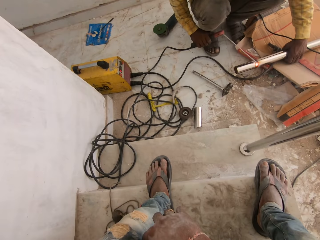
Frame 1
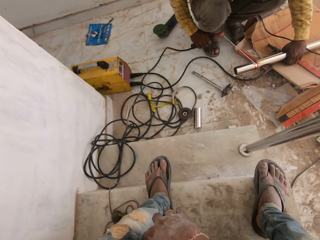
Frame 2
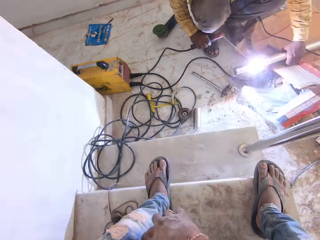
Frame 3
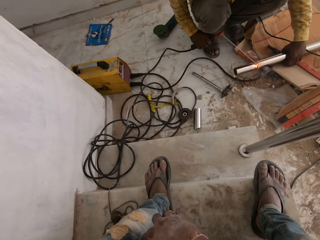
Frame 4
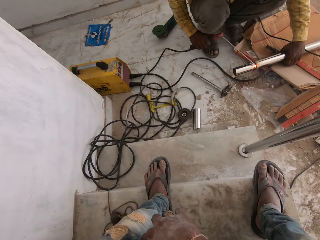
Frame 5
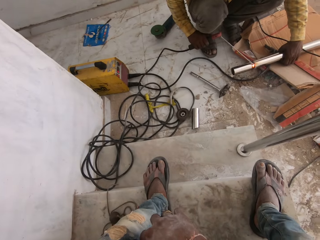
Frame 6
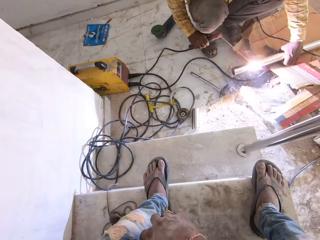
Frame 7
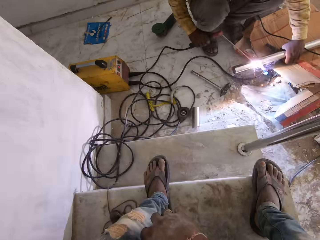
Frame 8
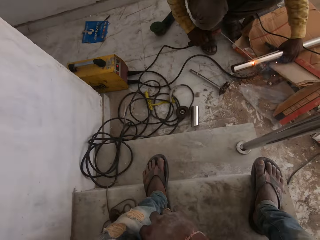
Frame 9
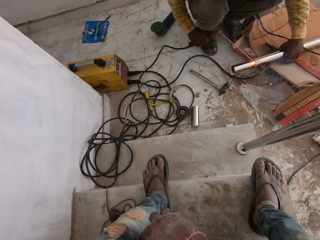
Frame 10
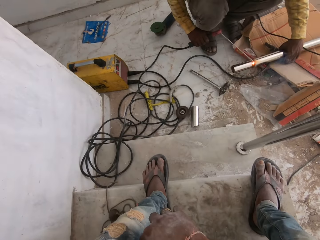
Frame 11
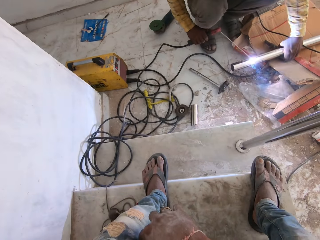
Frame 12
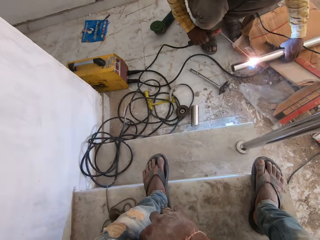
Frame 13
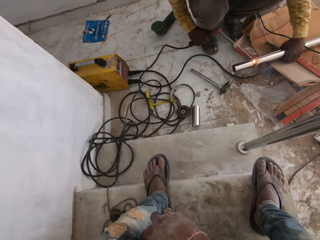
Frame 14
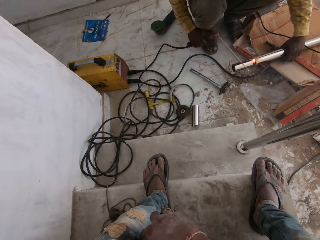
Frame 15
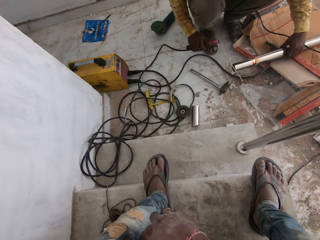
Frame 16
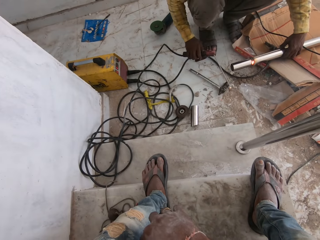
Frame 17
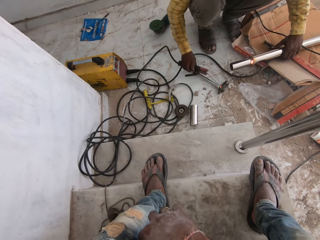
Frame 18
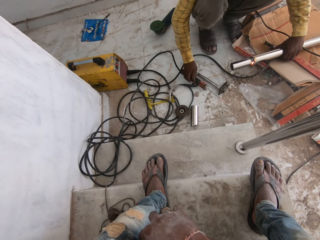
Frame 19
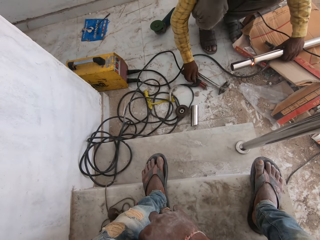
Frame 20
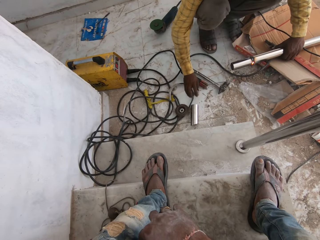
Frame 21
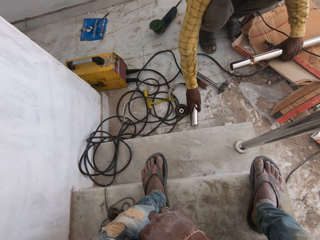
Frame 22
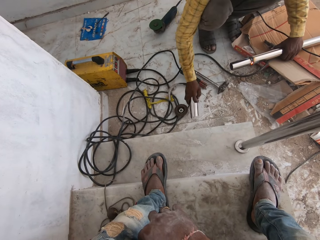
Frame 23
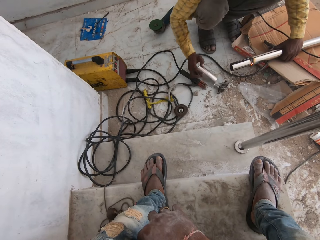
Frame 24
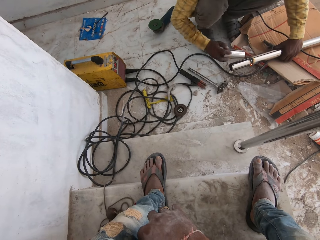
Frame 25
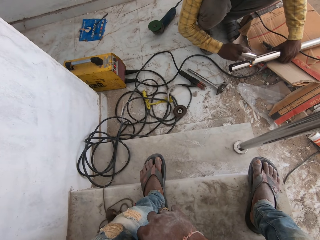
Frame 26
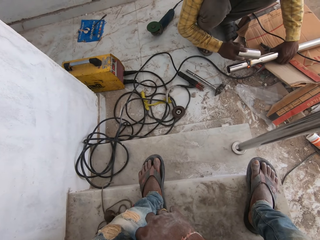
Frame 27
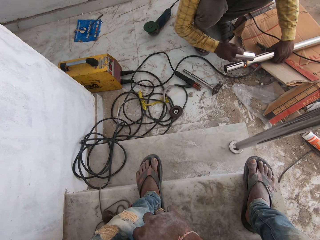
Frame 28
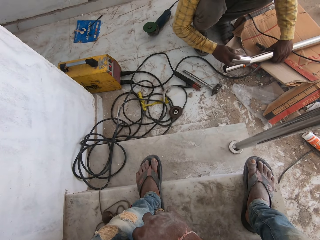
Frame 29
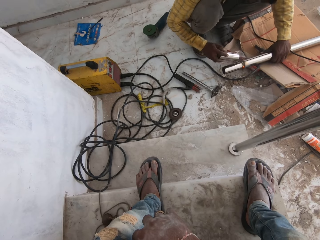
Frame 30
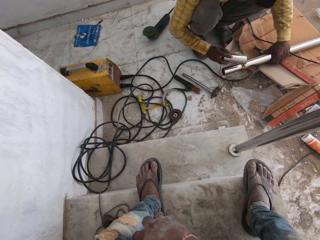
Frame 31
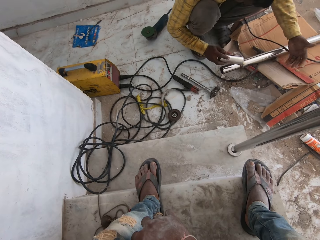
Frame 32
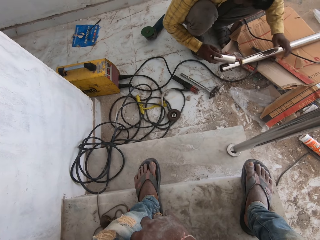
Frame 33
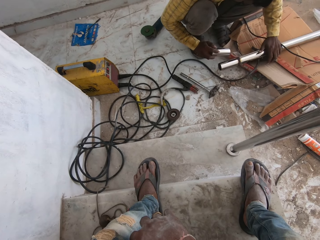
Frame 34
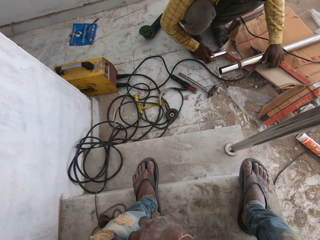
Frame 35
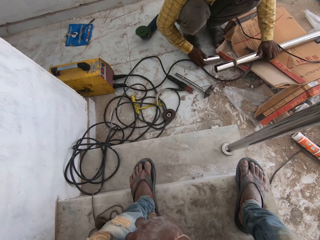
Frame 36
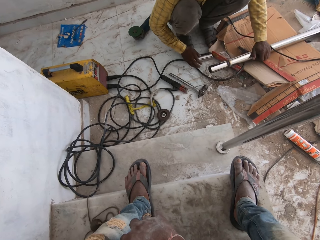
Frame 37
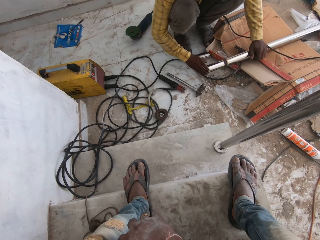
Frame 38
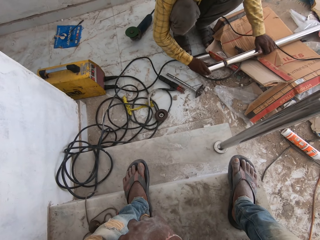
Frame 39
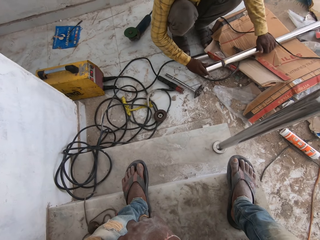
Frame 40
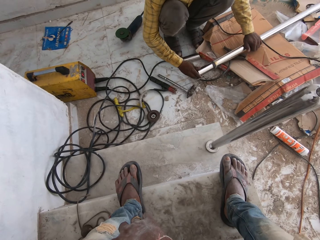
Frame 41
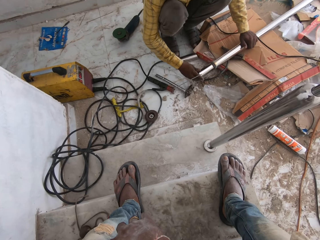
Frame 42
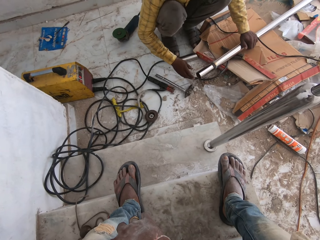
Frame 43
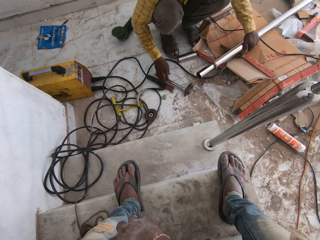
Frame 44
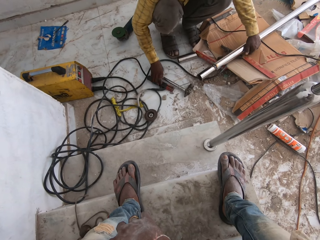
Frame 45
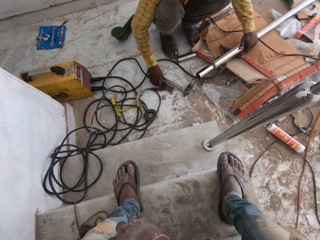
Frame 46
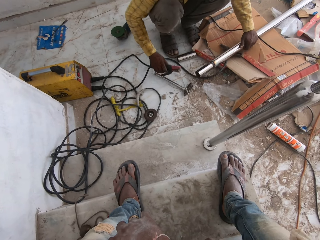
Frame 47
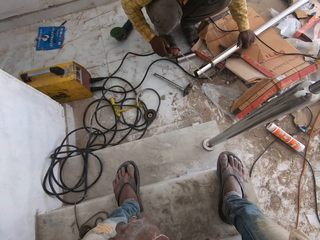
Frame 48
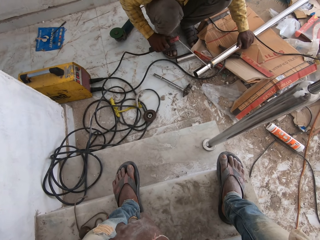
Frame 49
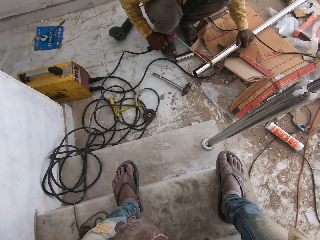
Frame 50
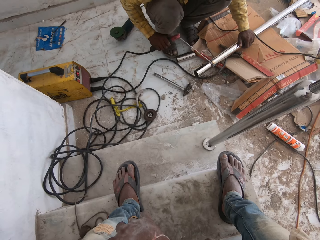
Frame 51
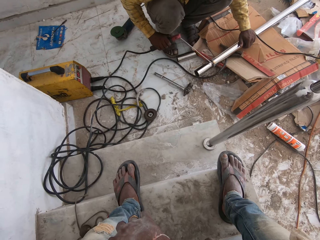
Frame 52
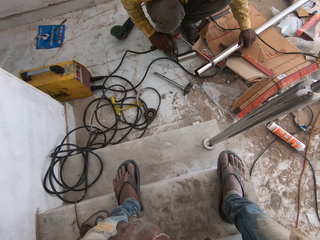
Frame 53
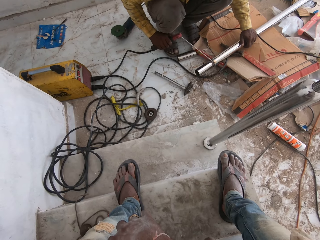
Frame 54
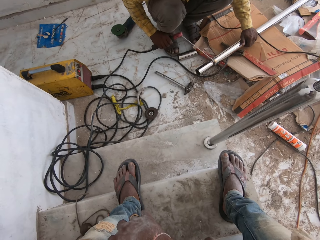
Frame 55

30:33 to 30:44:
A man welds the metal. He drops the welding stick on the floor. He picks up a metal object. He hits the metal bar with the metal object. He drops the metal object. He picks up the welding stick.

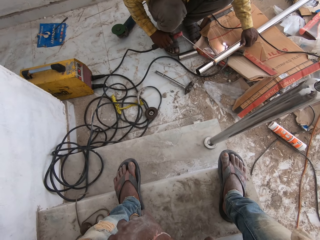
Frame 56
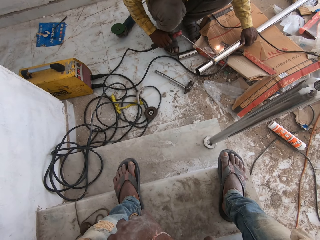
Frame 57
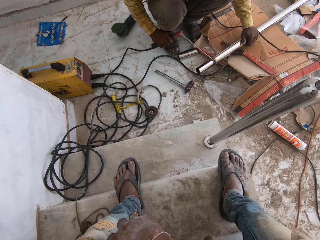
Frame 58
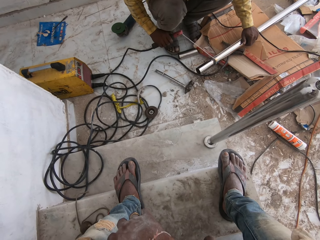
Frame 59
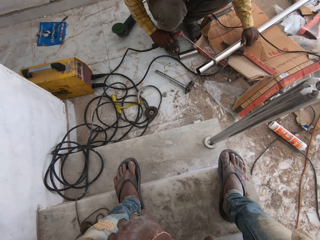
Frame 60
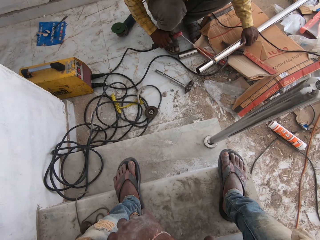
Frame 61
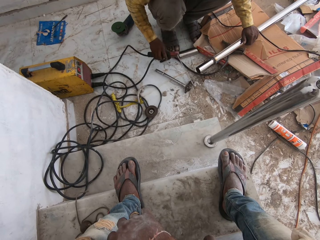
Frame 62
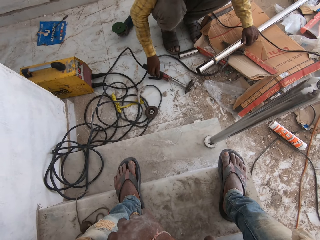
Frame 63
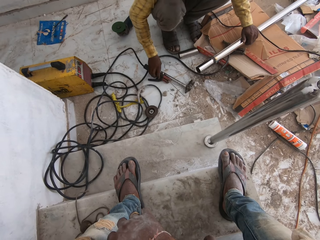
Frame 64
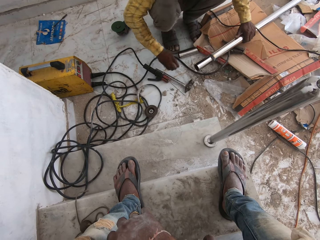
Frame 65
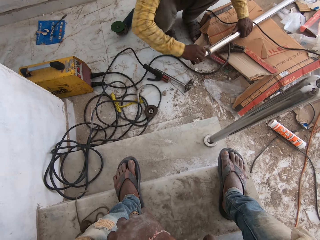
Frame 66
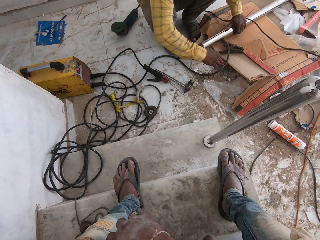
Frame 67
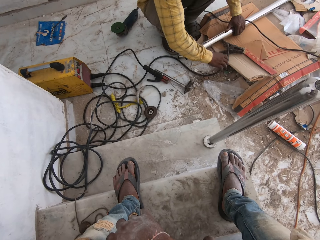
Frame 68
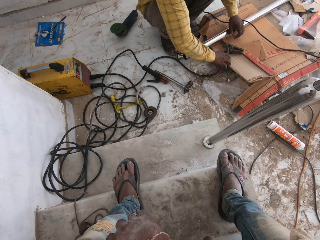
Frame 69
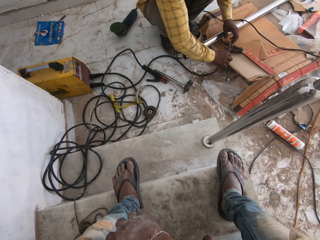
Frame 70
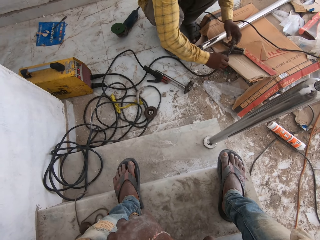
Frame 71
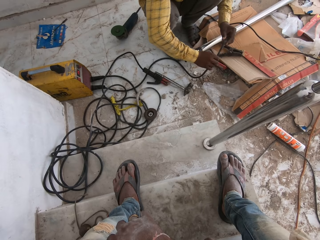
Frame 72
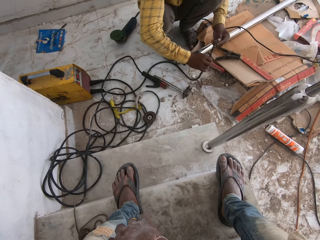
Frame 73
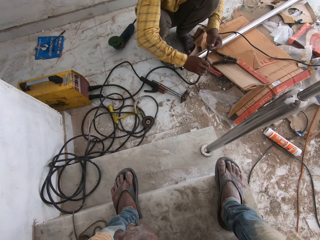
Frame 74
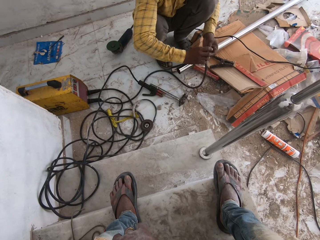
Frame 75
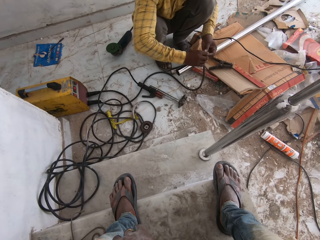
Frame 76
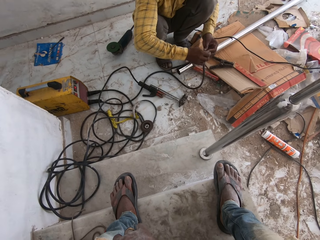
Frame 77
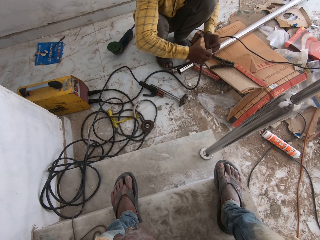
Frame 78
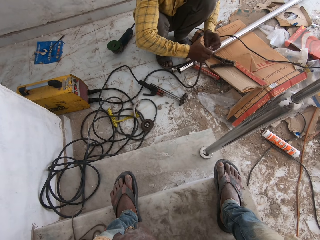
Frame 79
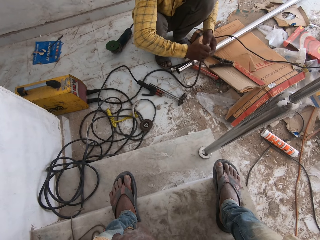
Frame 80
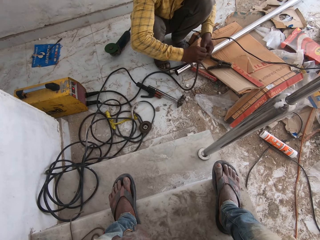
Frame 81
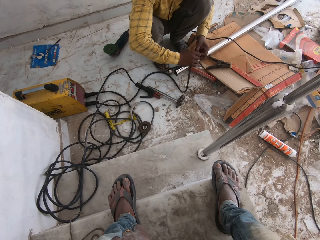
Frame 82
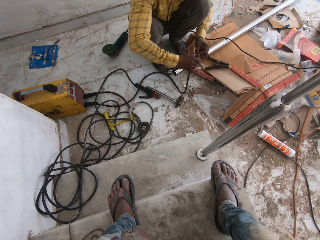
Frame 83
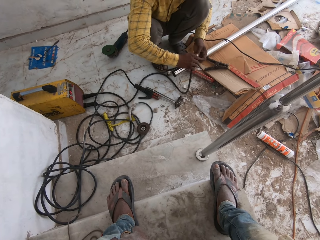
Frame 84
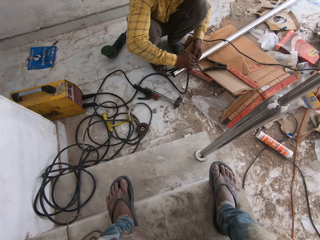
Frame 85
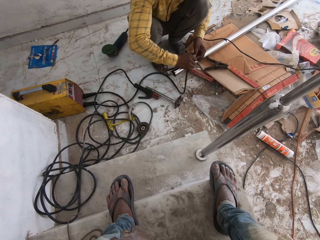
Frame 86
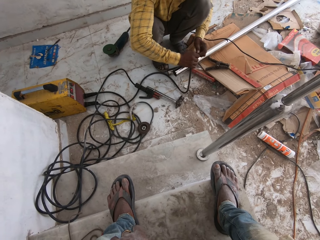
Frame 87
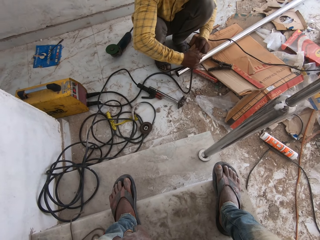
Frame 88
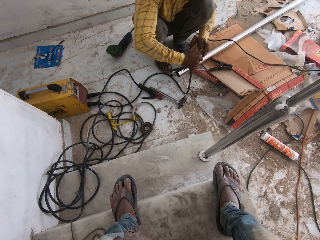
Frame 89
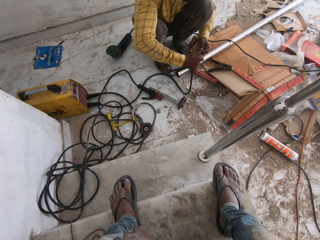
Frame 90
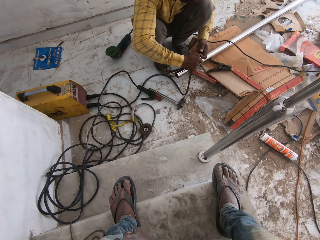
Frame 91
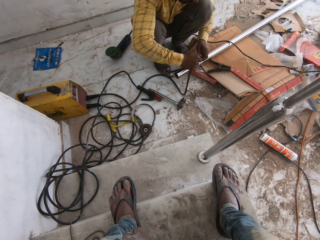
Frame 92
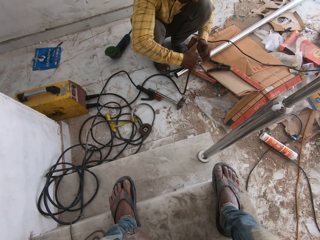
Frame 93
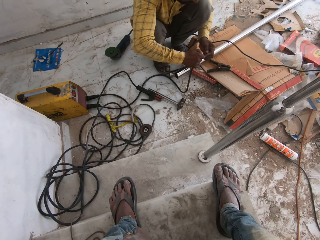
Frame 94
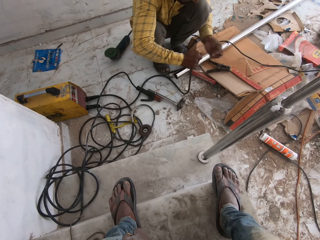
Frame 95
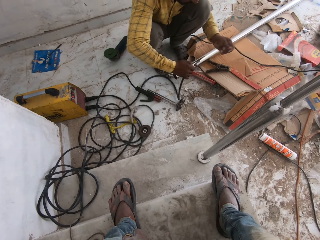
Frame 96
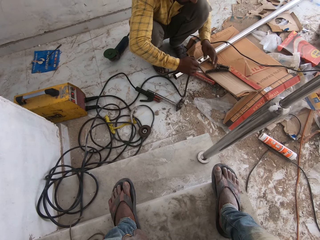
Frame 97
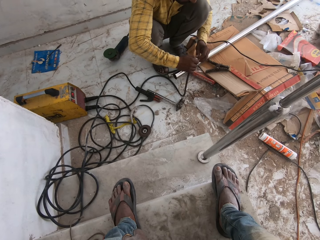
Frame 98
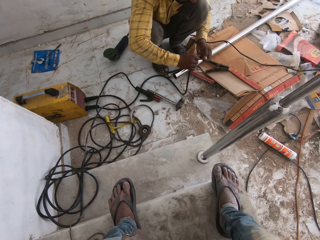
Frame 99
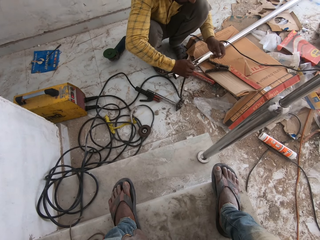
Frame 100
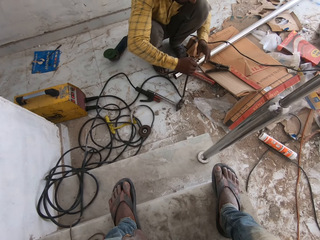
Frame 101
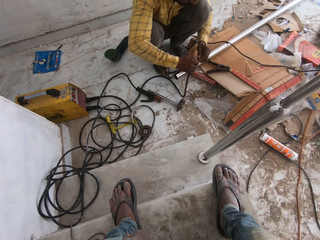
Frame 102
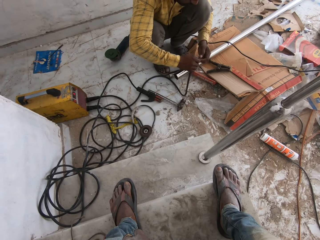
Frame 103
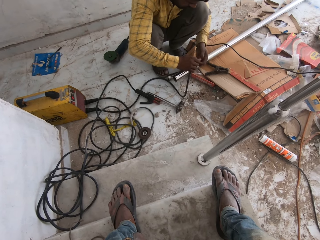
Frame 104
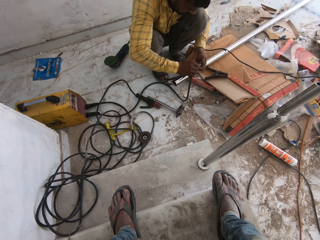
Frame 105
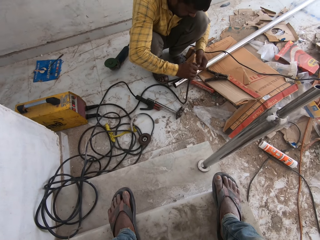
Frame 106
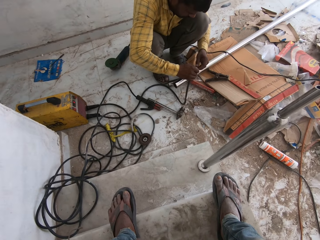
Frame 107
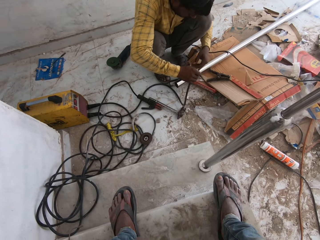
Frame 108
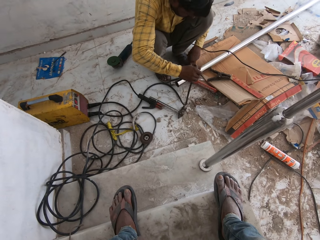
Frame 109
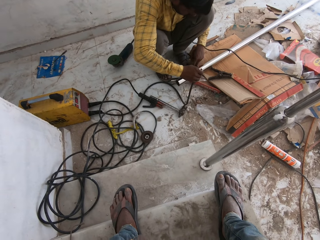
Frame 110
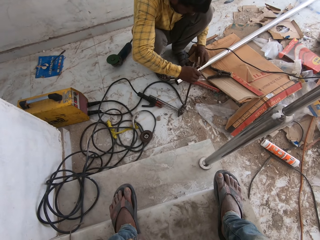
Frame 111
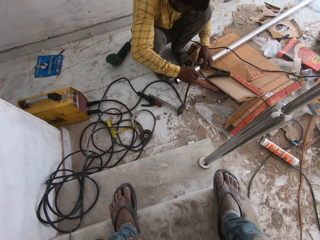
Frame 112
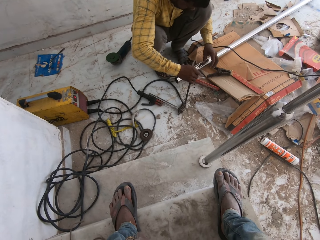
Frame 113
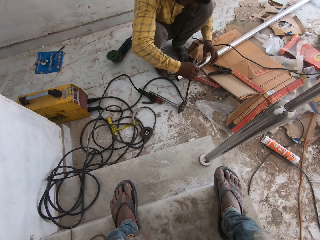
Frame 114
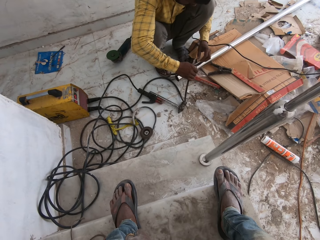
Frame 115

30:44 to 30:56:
A man joins the metal bar together with a welding stick. He drops the welding stick on the floor. He looks at the cable. He adjusts the welding machine cable.
